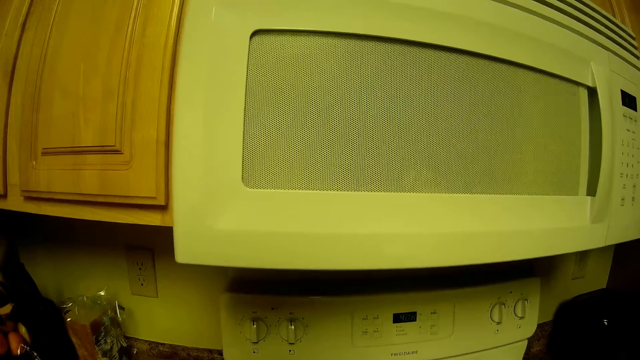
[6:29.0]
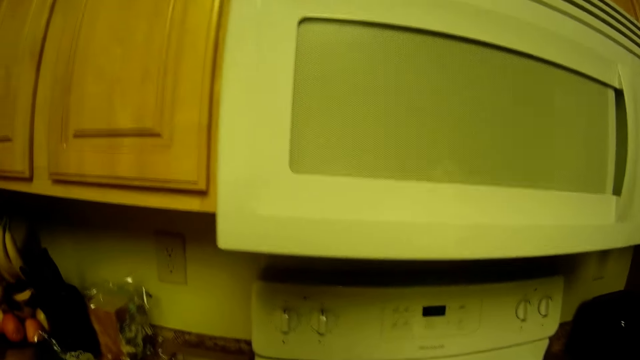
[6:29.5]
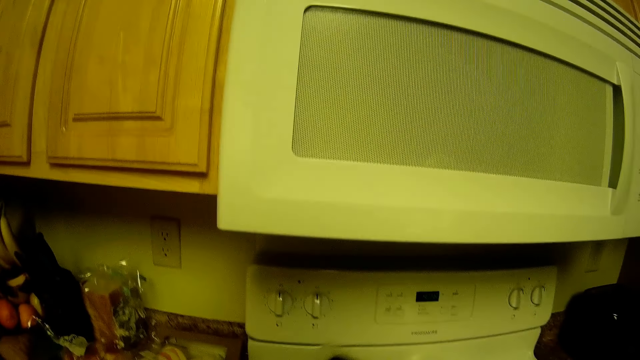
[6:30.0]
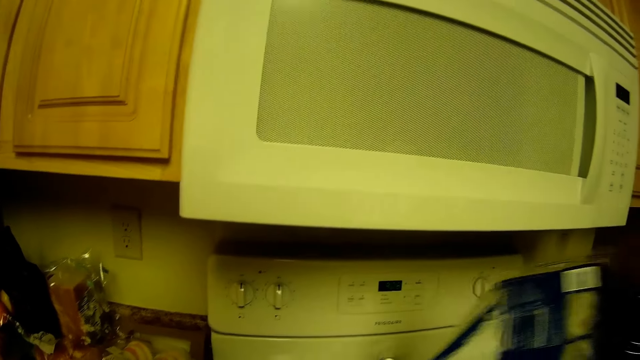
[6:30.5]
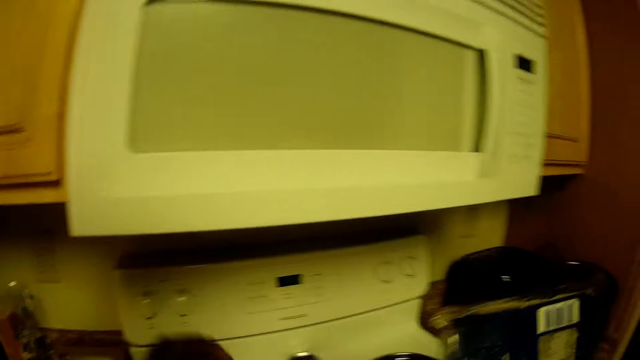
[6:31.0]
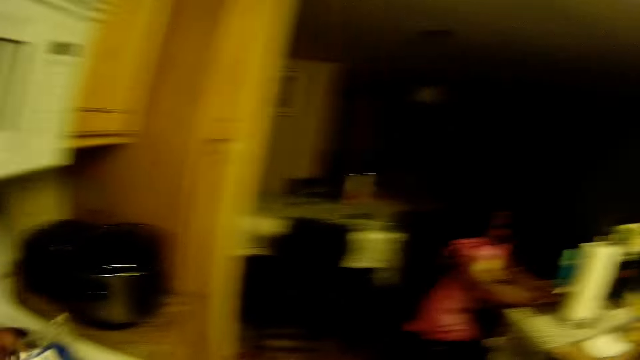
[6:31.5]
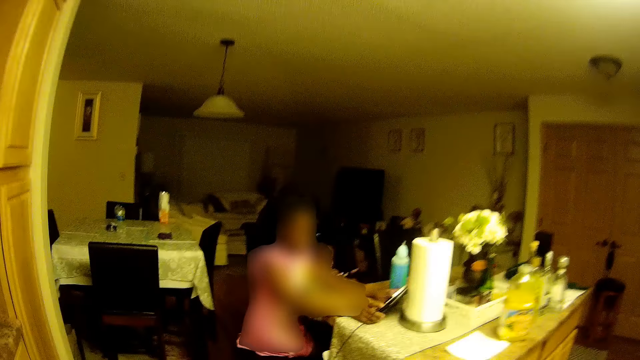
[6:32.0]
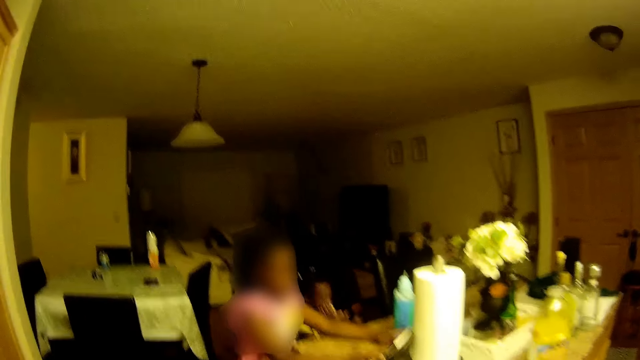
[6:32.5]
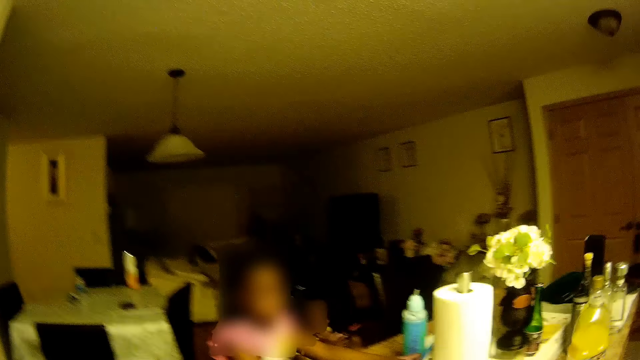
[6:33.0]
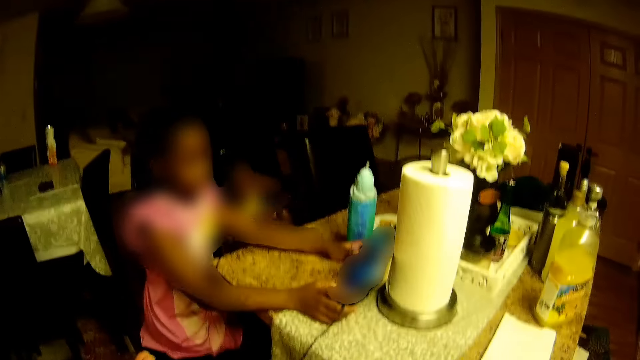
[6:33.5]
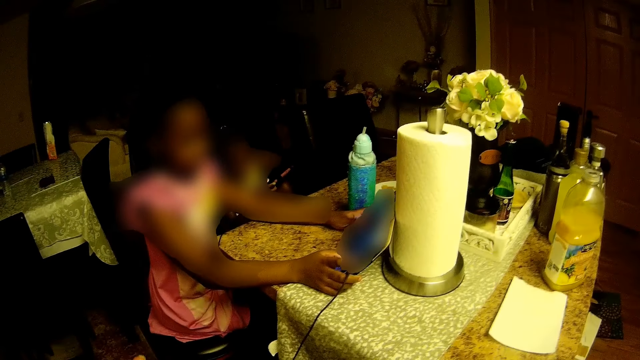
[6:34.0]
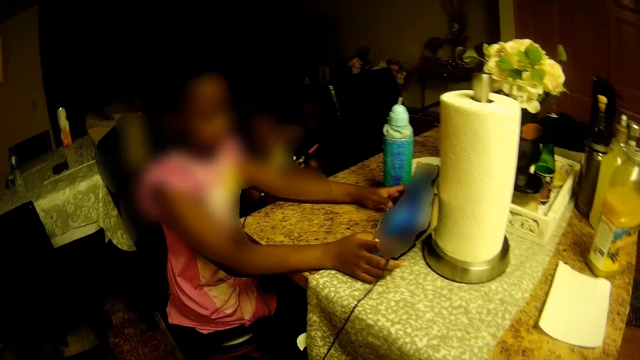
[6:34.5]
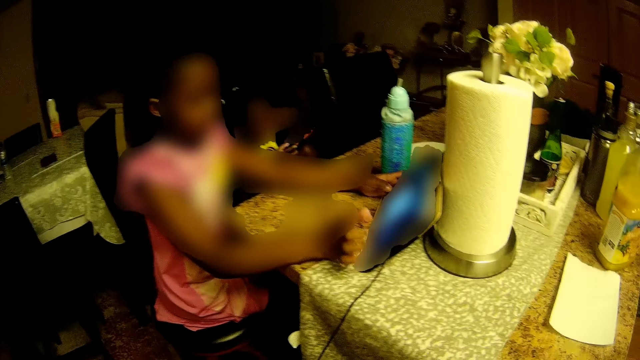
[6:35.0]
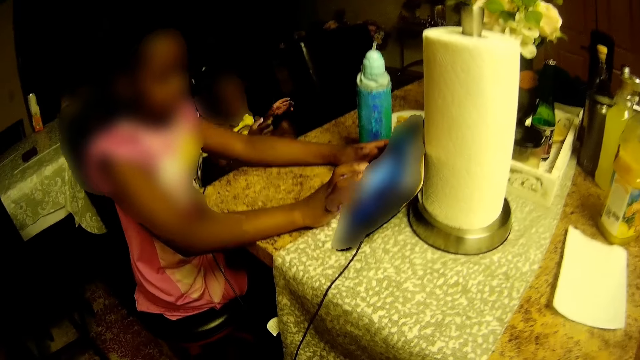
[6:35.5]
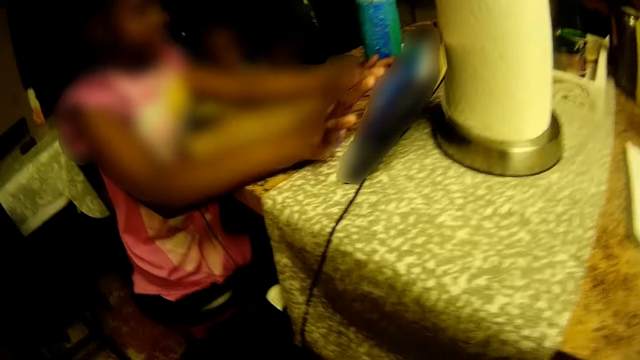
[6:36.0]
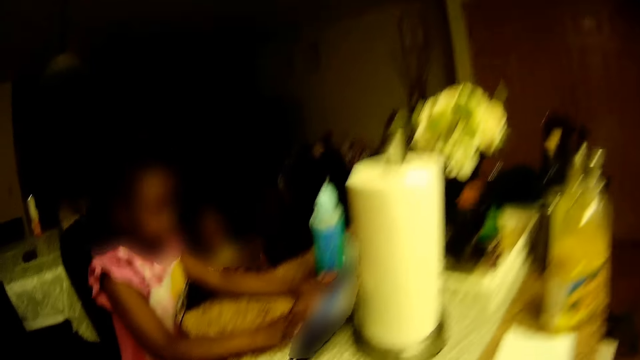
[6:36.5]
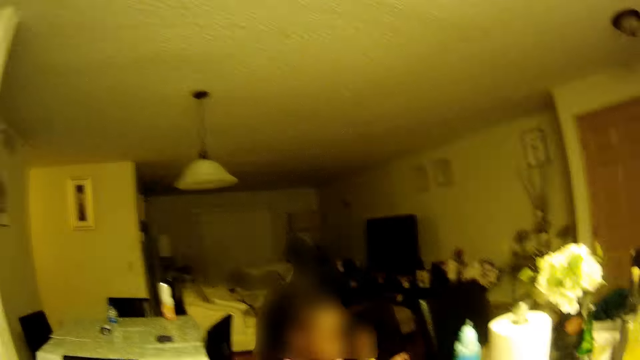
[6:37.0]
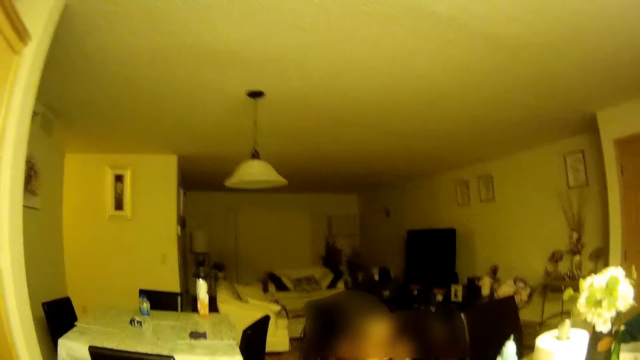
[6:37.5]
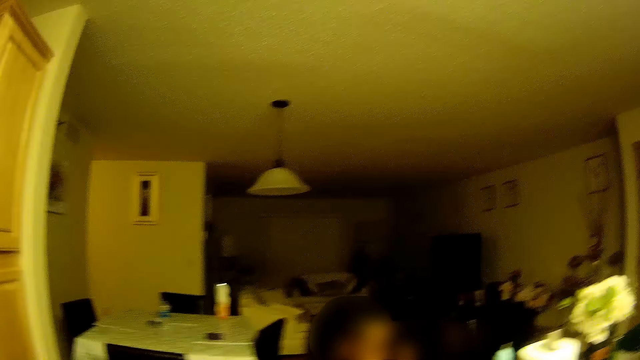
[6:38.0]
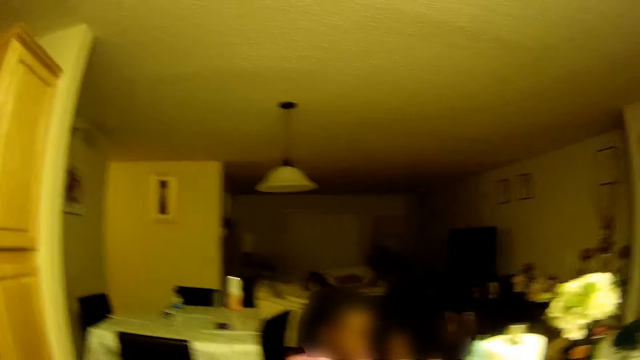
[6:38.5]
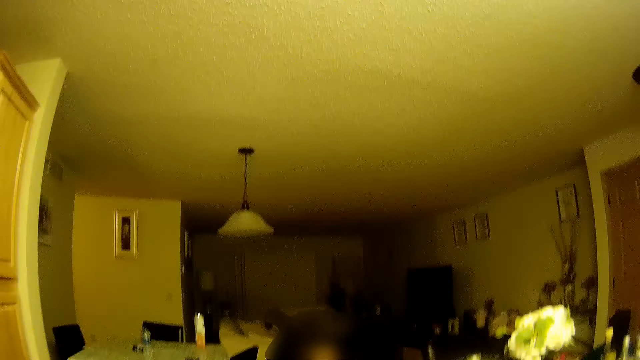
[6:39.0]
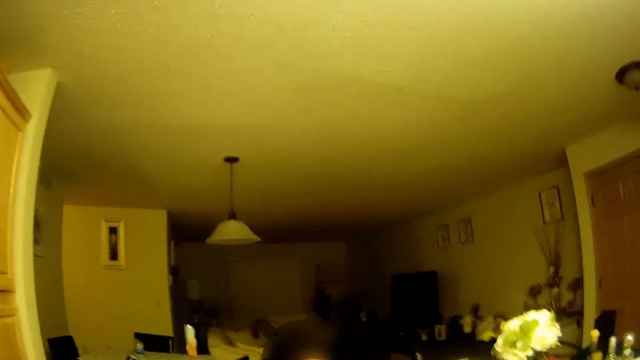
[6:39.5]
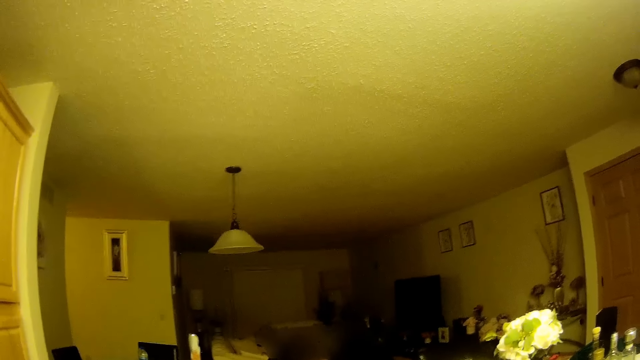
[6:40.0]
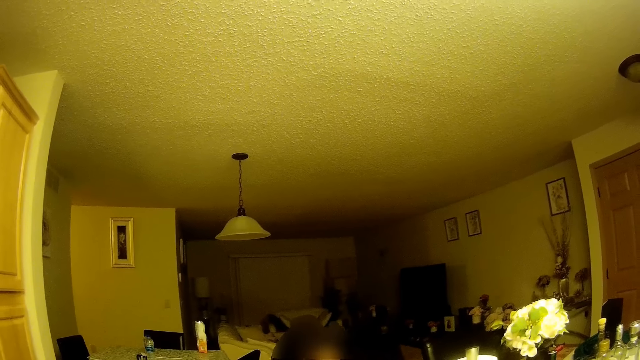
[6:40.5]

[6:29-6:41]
The camera wearer talks with a girl. The girl operates the tablet on the table with both hands.

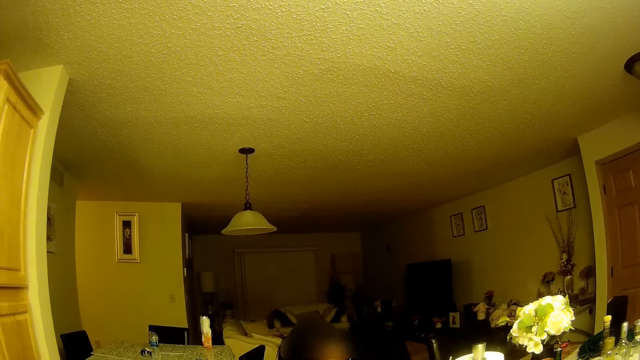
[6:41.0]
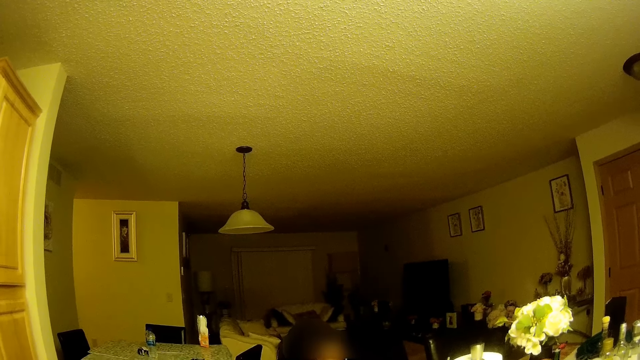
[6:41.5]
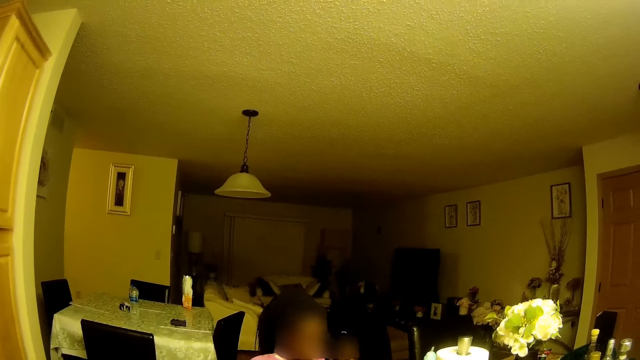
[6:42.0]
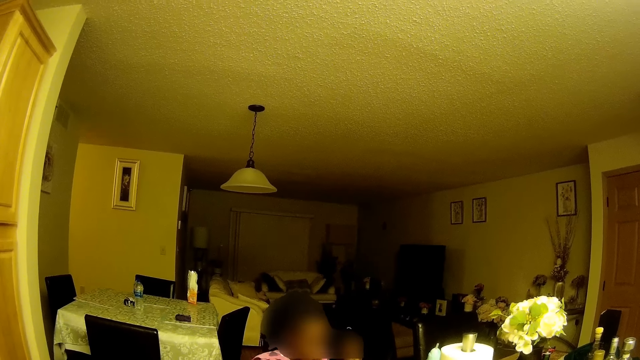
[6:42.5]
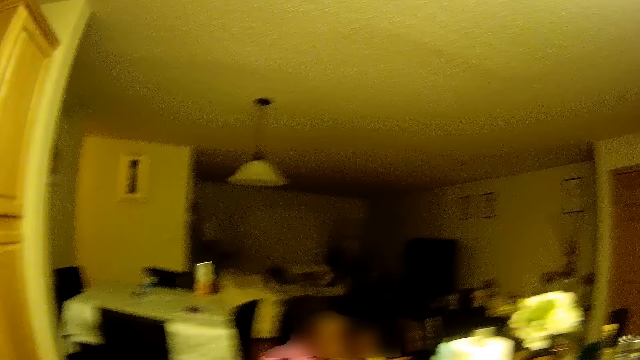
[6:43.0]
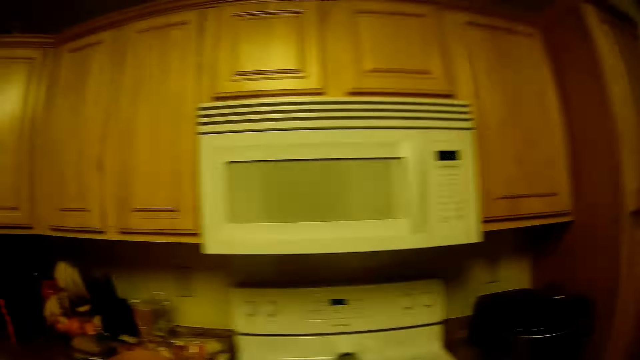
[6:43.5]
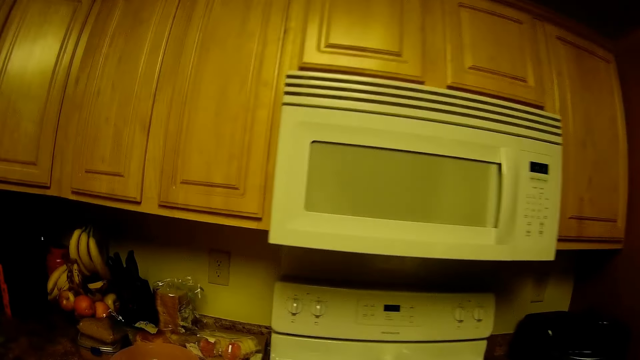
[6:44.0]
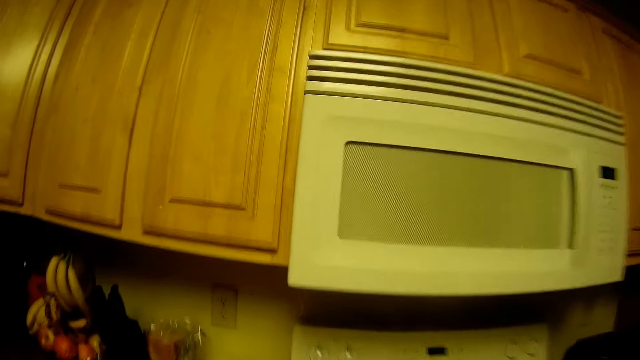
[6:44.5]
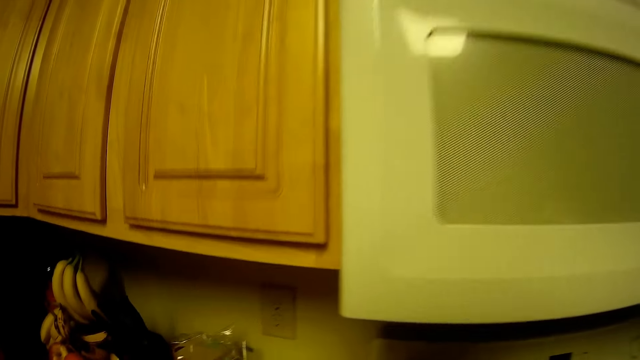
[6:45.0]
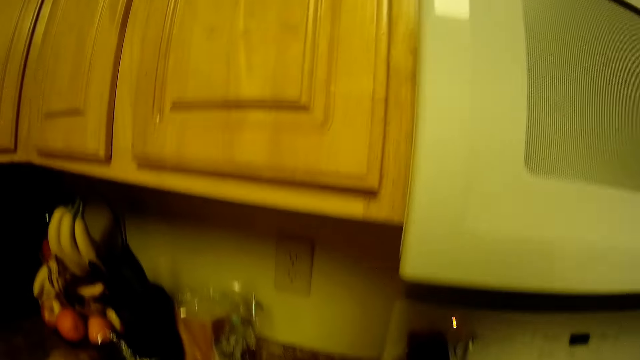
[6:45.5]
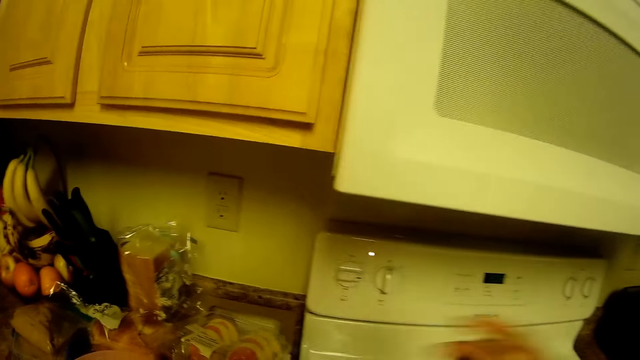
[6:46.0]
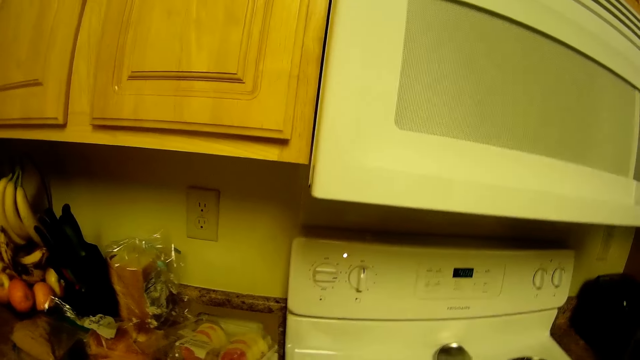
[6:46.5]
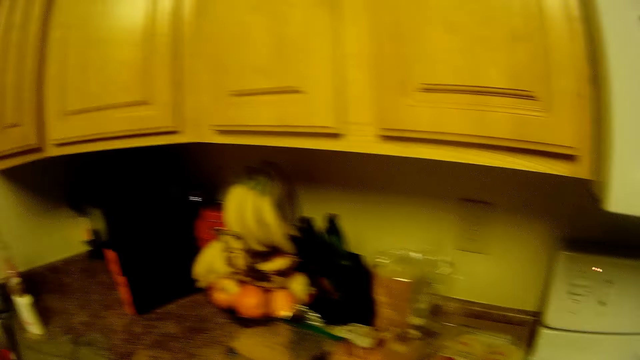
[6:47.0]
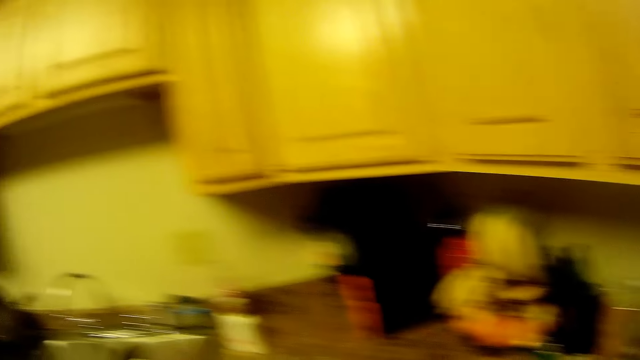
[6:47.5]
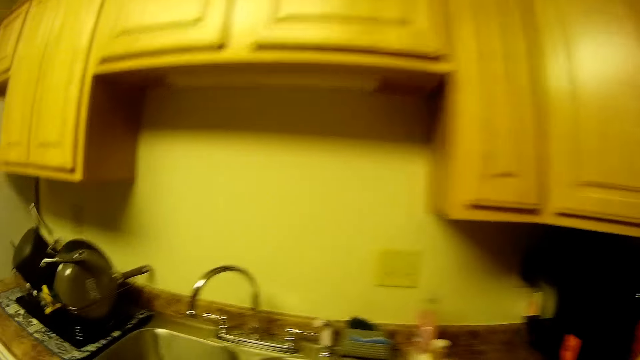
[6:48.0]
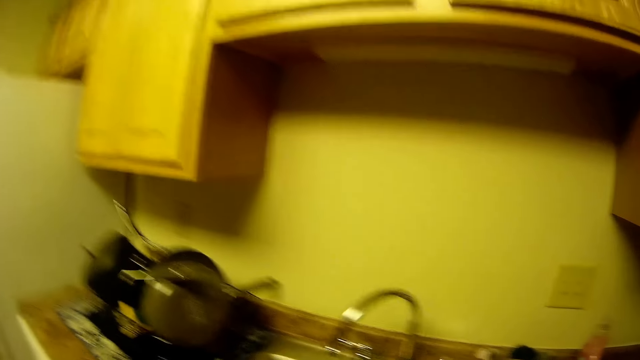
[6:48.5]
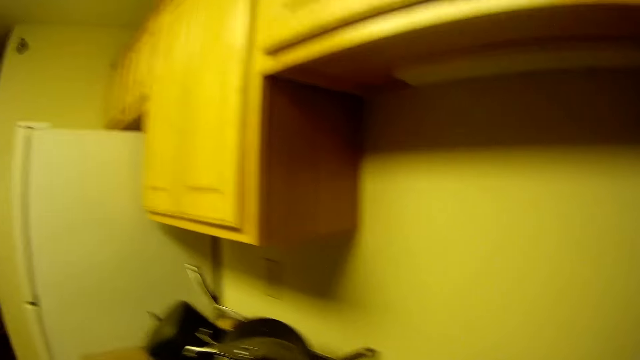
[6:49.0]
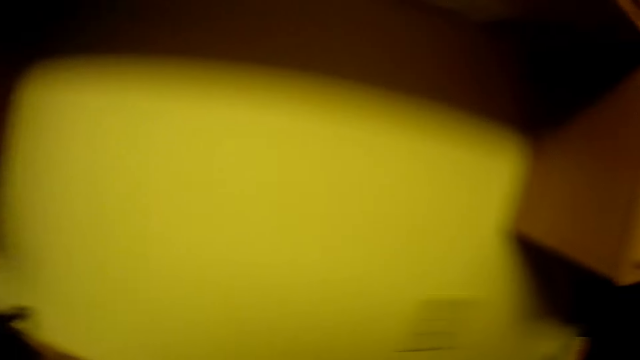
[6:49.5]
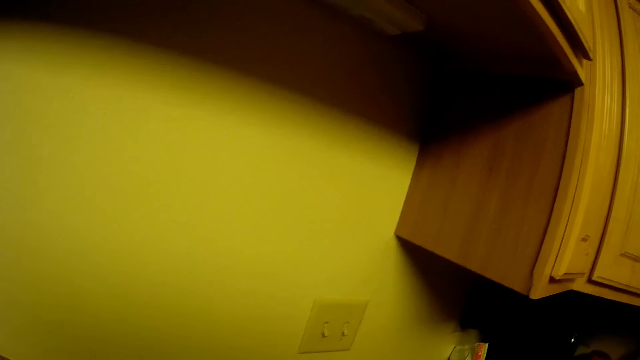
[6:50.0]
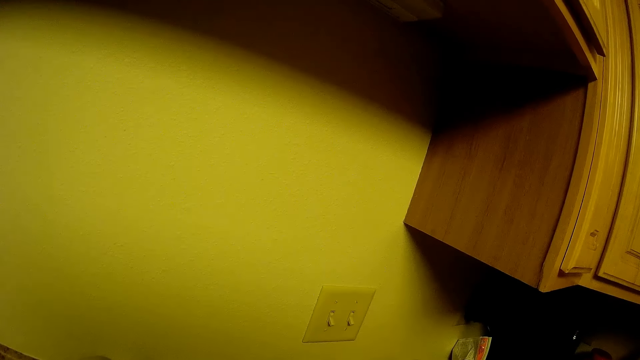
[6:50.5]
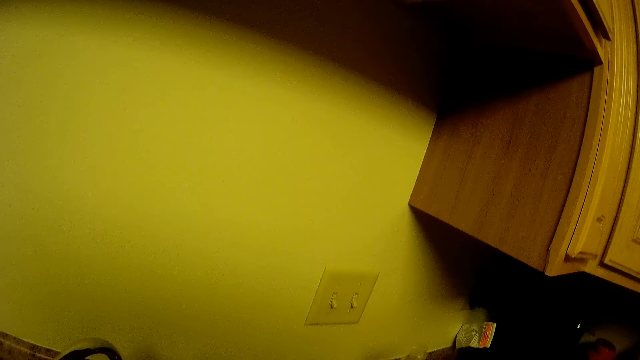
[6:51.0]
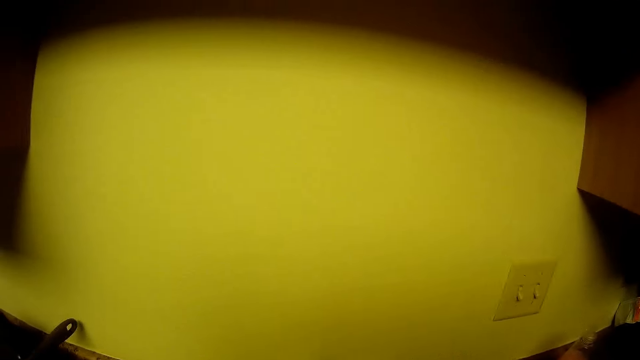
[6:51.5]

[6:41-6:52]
The camera wearer turns on the cooker with her right hand. She walks around the kitchen and talks with a person.
